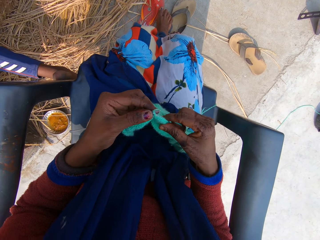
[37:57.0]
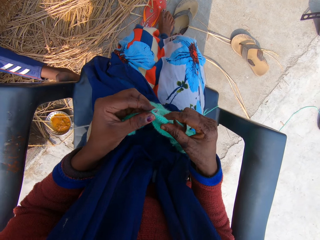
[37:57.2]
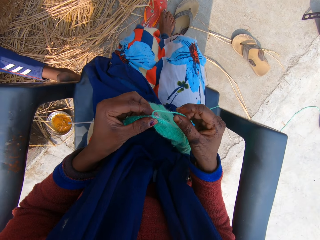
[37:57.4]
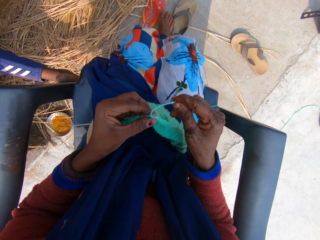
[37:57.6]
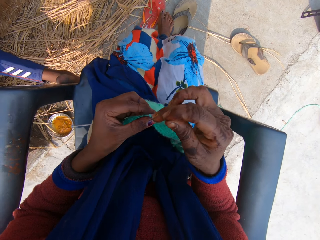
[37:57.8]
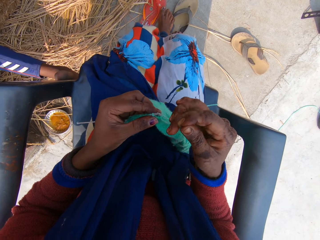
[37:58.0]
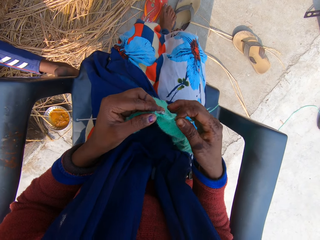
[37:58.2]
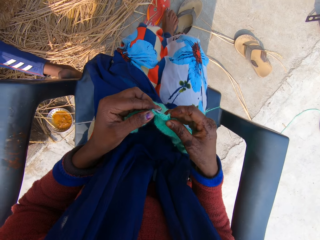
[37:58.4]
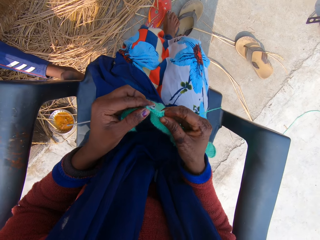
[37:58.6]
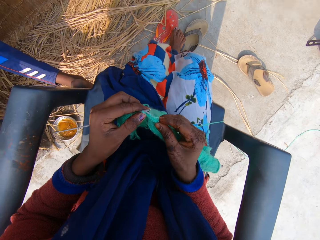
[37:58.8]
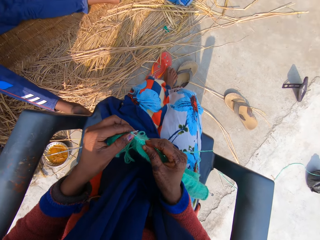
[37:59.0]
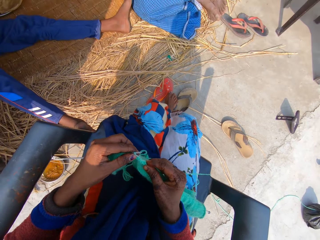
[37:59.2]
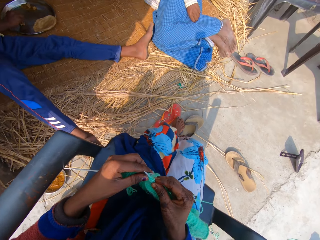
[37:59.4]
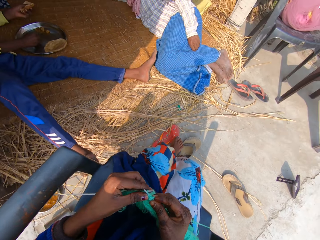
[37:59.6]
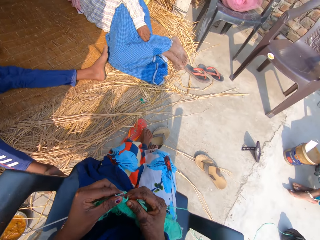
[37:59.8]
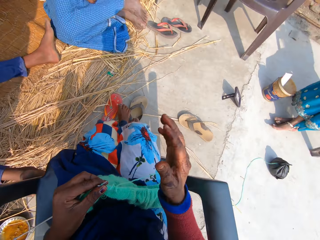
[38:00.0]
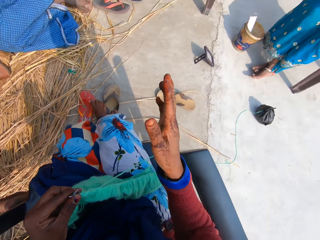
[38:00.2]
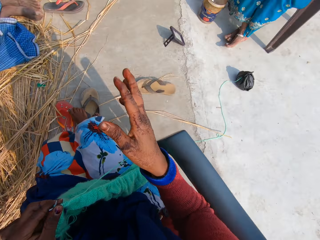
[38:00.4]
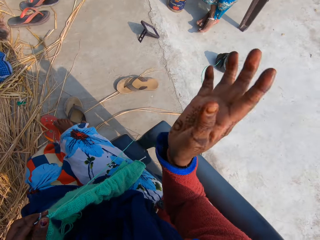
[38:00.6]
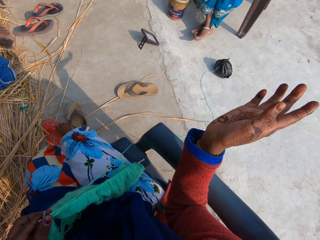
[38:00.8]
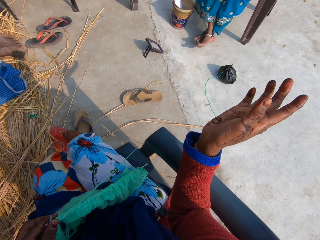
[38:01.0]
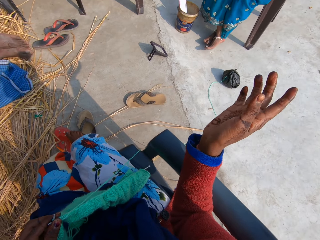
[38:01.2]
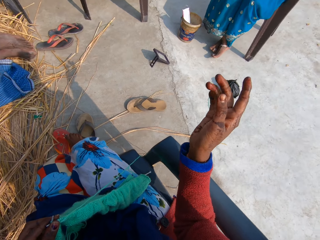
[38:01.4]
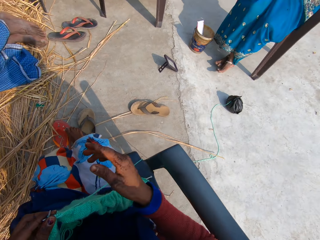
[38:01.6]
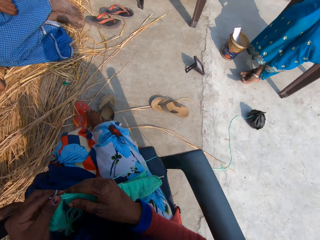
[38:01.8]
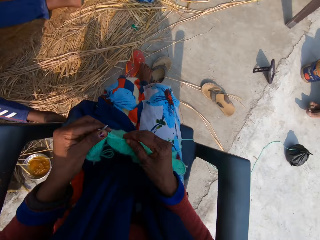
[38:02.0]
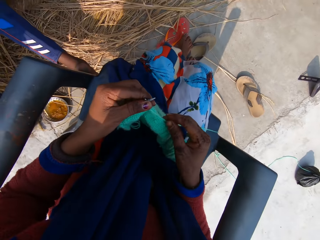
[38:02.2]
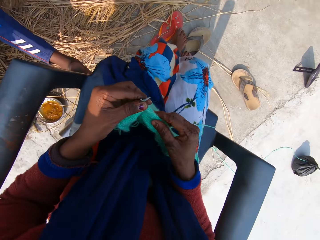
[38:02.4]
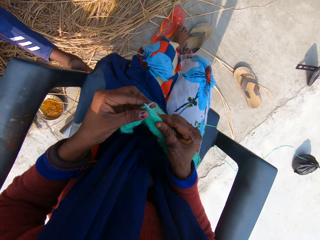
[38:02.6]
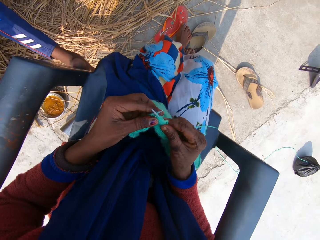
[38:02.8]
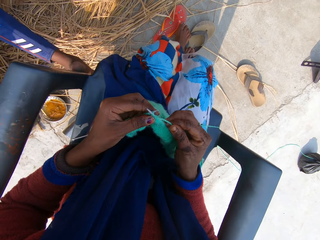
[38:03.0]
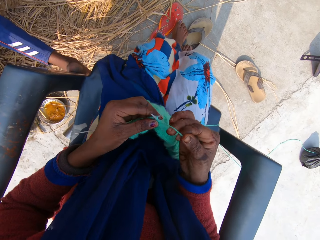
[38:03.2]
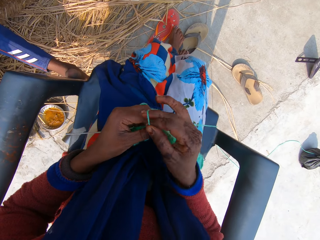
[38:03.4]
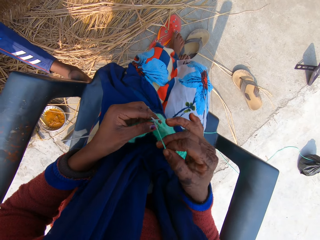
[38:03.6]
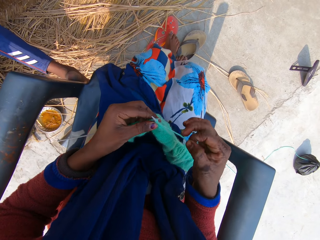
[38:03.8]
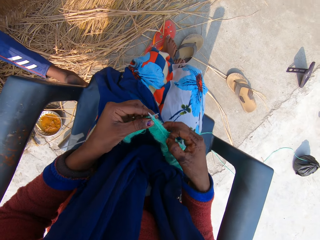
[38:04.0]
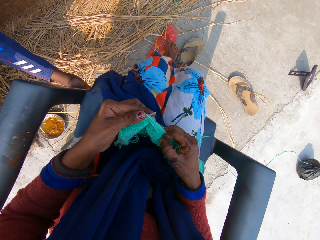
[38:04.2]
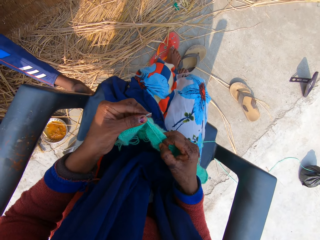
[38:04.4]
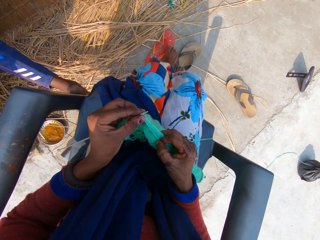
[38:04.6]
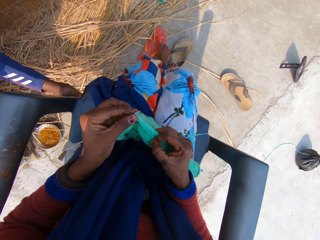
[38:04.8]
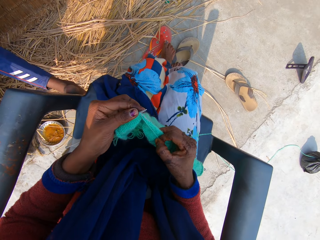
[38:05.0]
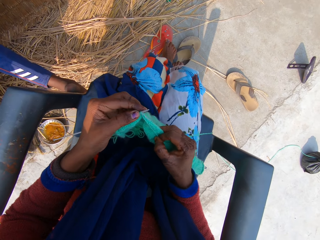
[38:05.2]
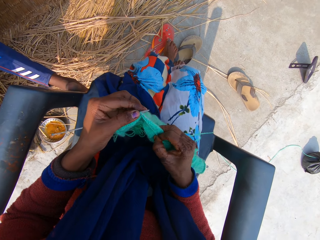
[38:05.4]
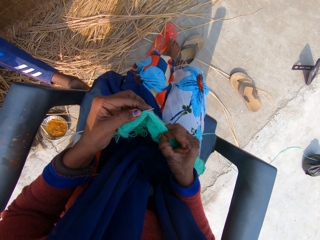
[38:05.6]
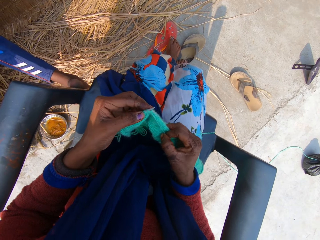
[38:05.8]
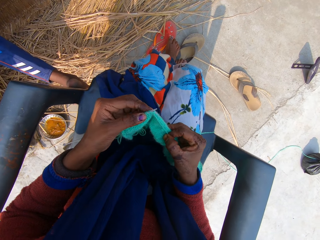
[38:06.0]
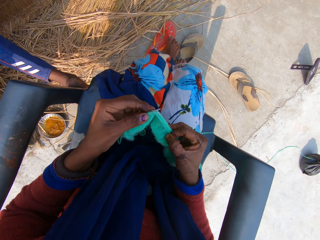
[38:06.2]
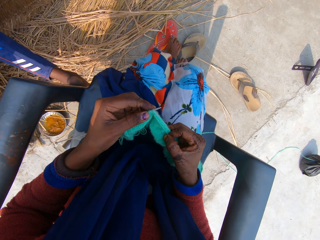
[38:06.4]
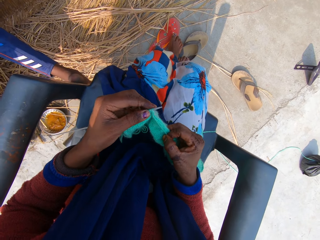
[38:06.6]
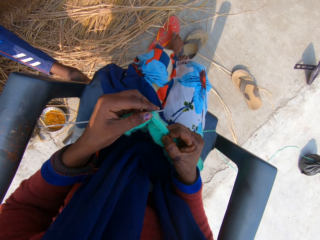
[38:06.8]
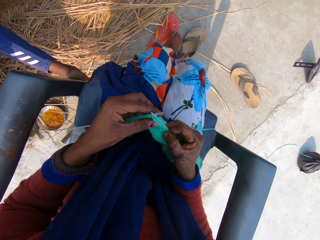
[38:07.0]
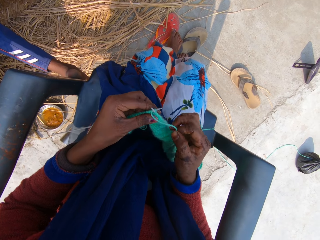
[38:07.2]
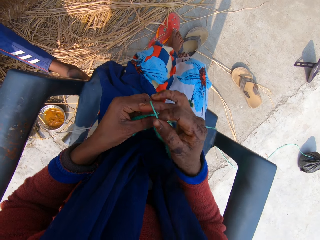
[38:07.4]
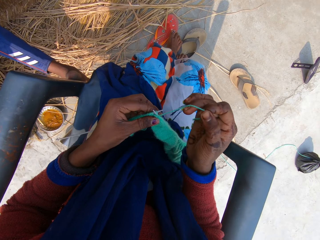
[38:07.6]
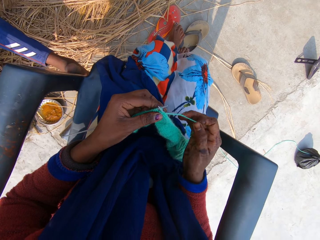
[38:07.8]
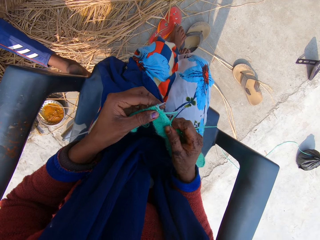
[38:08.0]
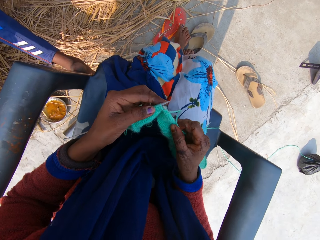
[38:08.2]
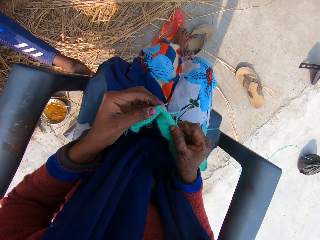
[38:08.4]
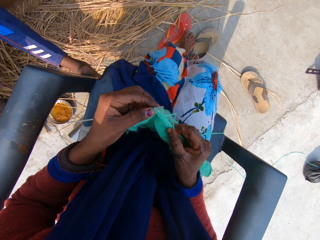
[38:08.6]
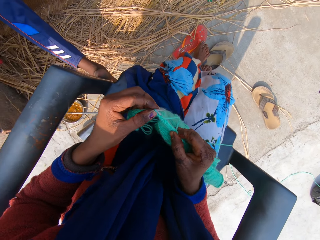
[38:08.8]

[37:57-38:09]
The camera wearer gesticulates with her right hand. She knits the yarn into a yarn fabric. A woman talks to the camera wearer.

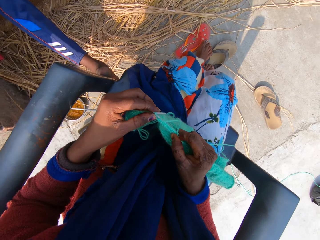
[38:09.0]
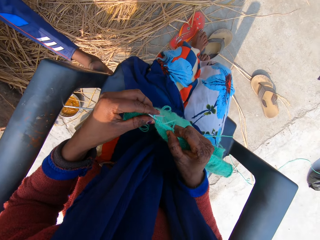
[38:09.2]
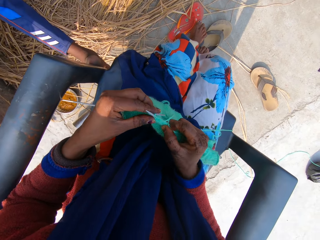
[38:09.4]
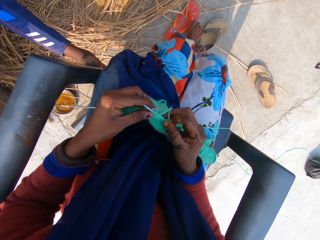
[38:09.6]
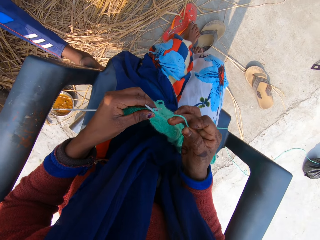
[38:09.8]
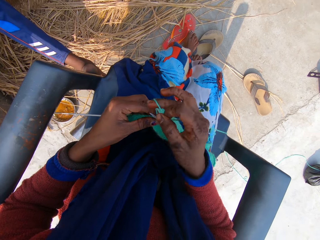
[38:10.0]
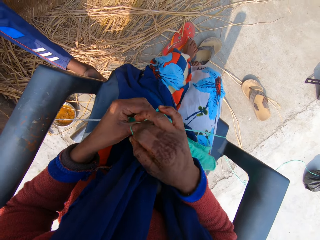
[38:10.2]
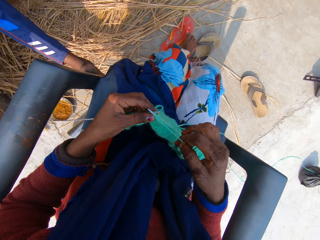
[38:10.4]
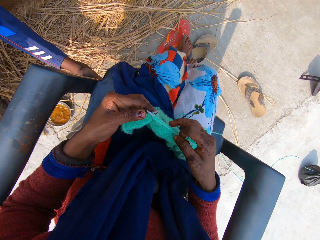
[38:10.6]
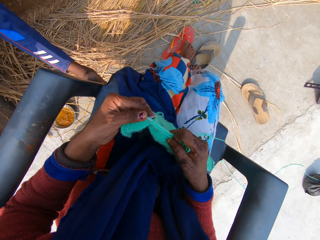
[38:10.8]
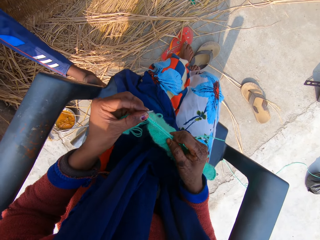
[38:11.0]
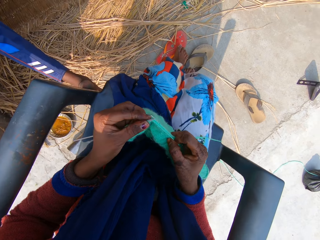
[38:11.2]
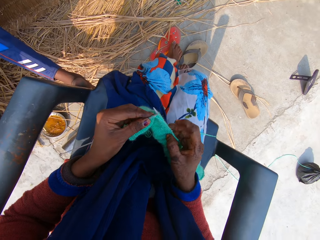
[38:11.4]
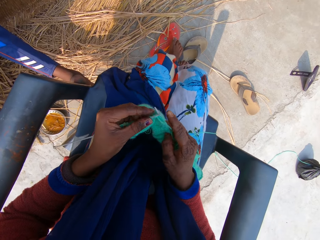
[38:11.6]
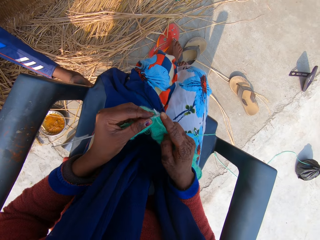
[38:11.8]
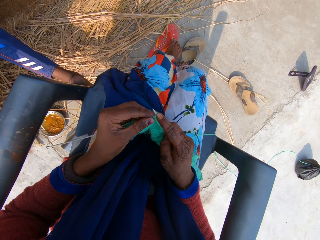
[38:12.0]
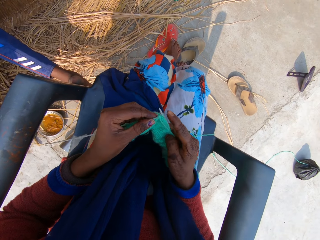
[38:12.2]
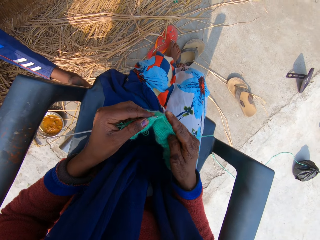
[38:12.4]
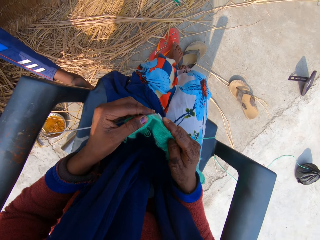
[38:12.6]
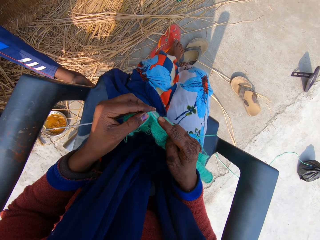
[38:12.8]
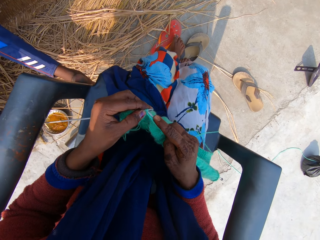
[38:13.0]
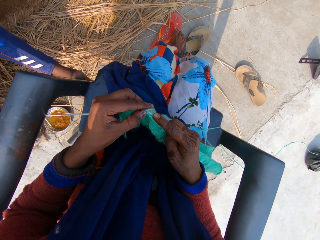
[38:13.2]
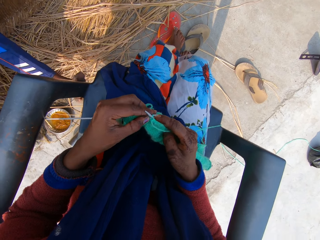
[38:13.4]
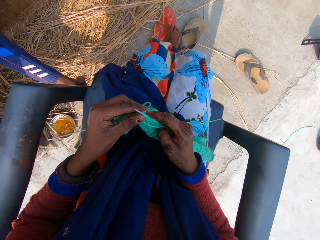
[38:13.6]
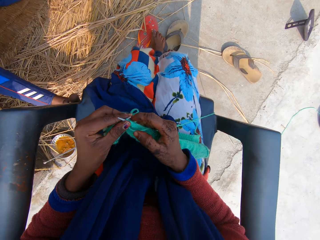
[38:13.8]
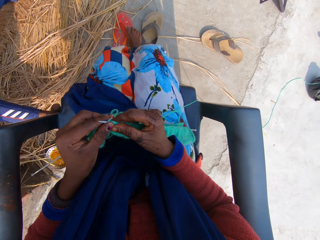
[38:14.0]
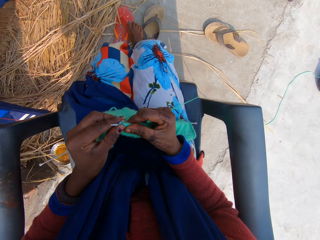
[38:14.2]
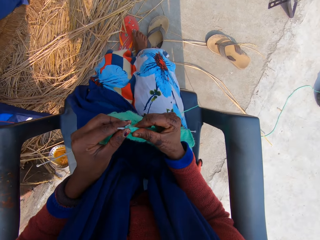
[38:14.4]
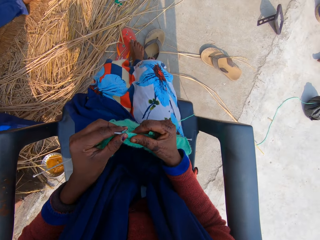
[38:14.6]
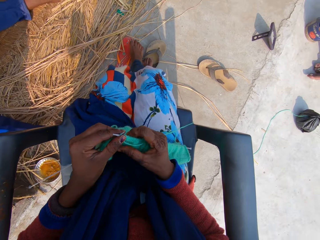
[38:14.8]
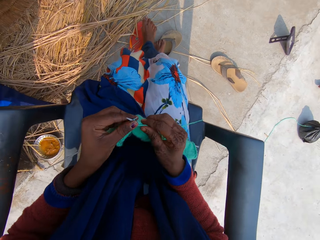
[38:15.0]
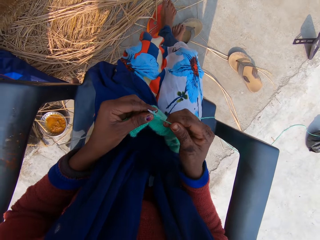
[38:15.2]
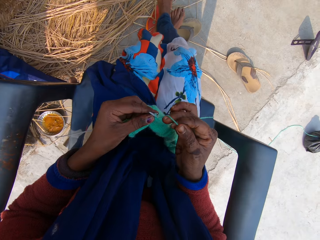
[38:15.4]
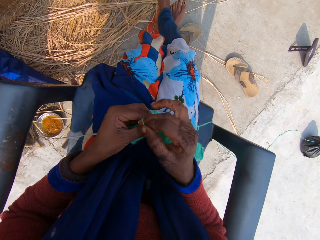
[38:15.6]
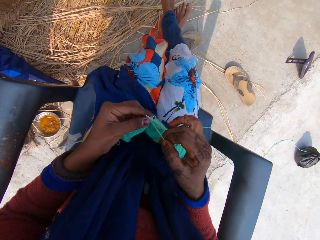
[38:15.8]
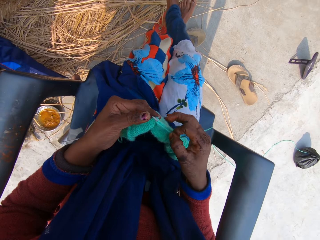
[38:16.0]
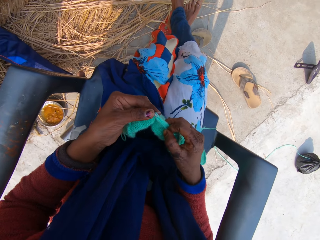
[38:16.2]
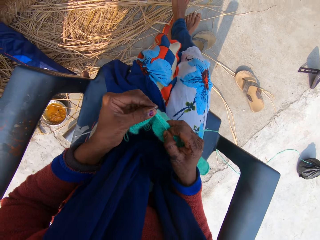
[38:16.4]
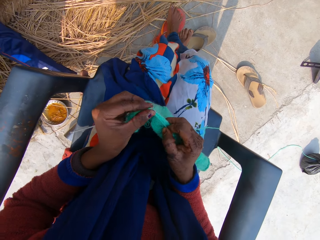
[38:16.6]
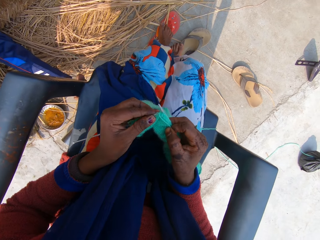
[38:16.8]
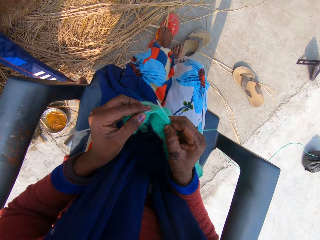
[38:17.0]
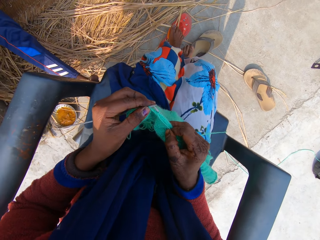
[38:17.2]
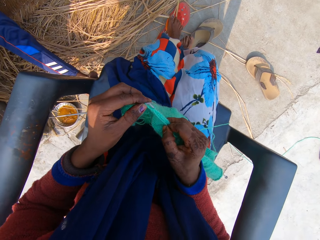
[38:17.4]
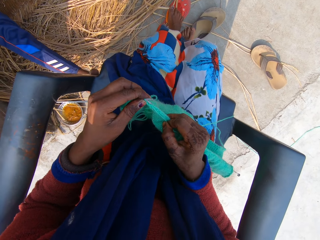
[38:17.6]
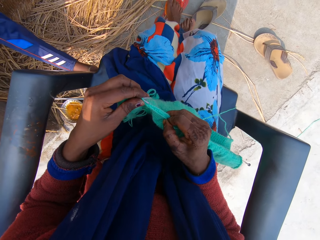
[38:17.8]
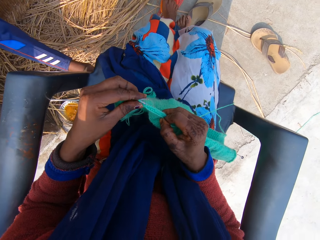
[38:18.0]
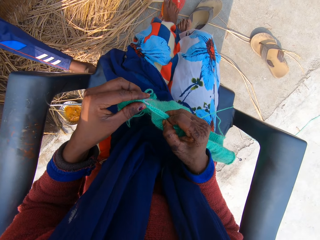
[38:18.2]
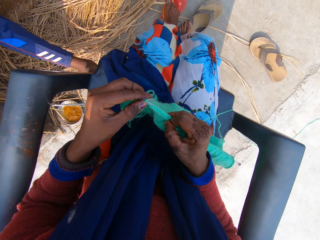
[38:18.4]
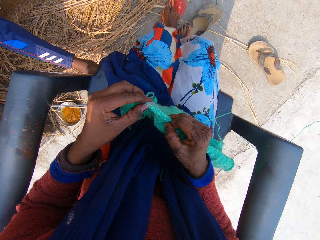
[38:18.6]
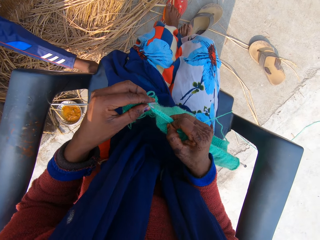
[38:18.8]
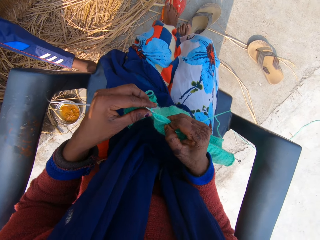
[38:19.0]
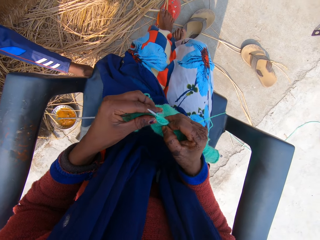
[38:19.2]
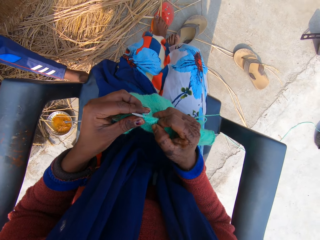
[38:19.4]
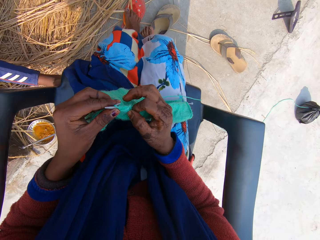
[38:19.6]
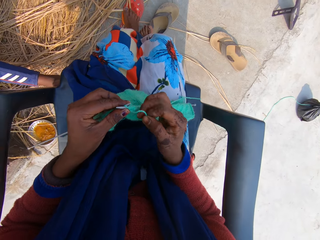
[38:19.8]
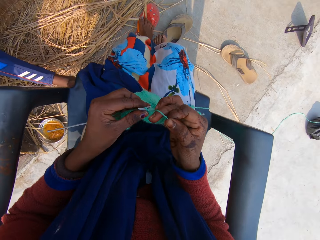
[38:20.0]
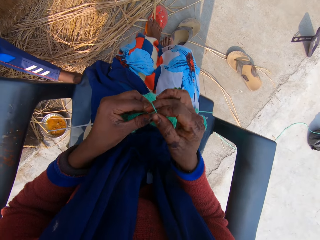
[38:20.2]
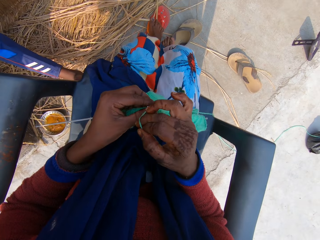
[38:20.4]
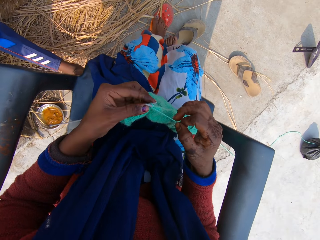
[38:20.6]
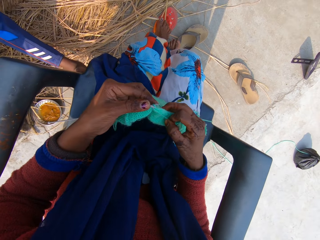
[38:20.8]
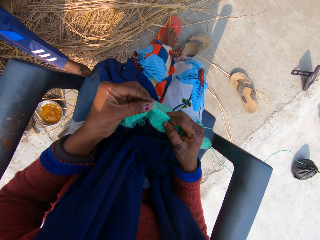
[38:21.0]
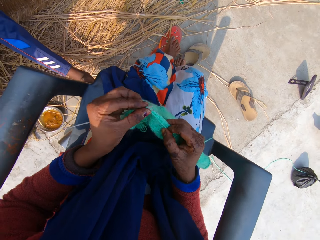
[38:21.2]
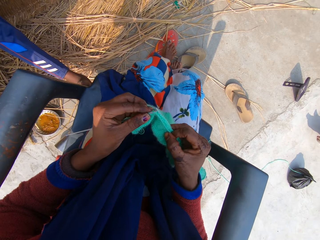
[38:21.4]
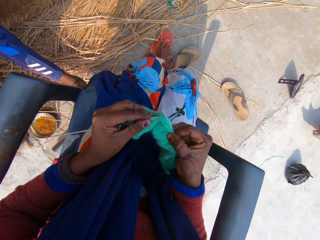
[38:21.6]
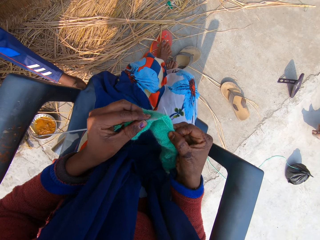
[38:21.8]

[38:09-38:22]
The camera wearer talks to the woman. The woman talks to the camera wearer.
